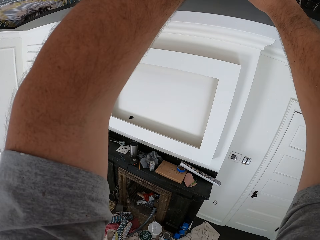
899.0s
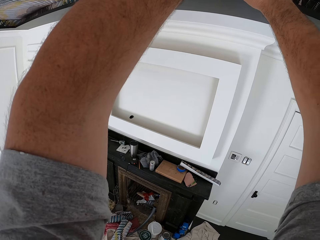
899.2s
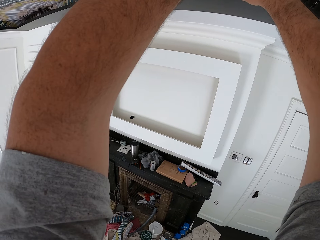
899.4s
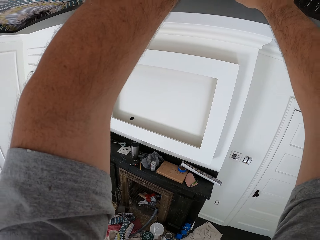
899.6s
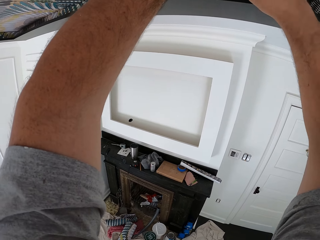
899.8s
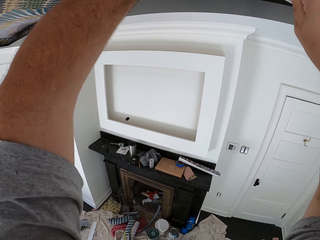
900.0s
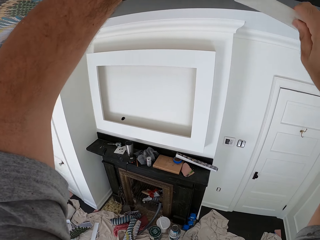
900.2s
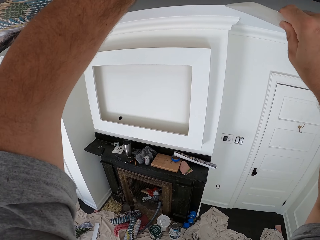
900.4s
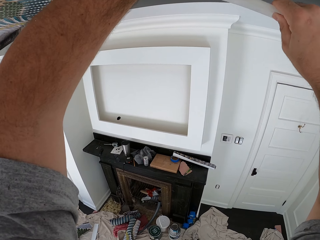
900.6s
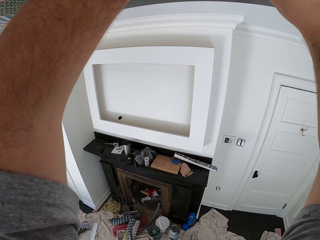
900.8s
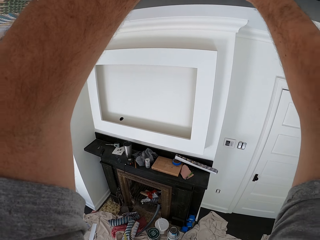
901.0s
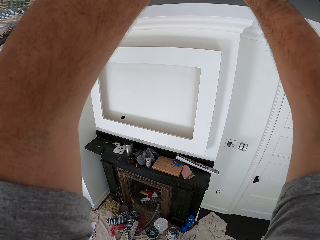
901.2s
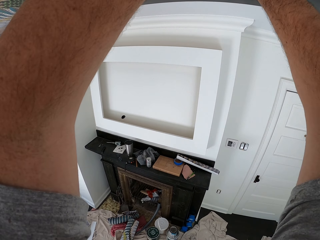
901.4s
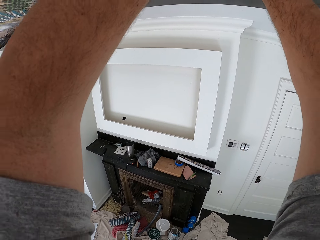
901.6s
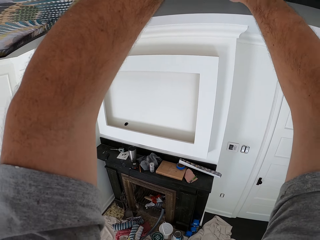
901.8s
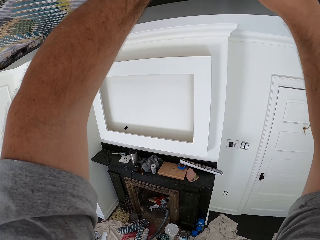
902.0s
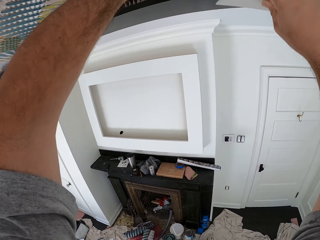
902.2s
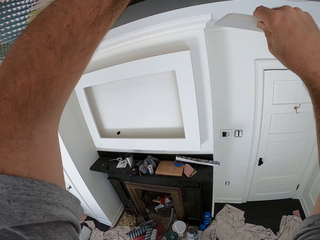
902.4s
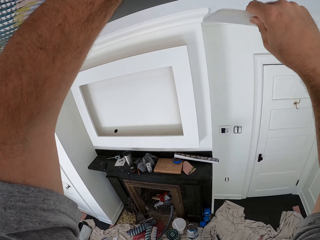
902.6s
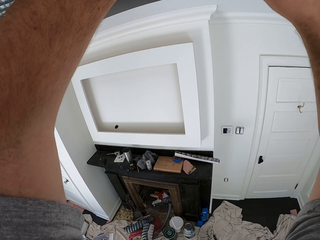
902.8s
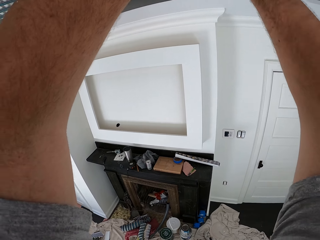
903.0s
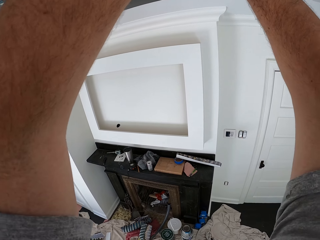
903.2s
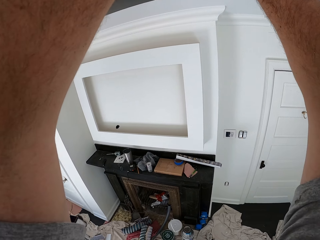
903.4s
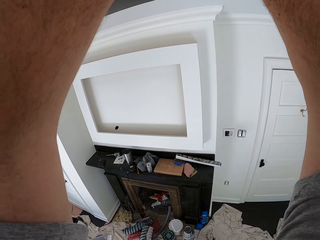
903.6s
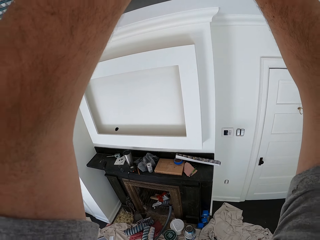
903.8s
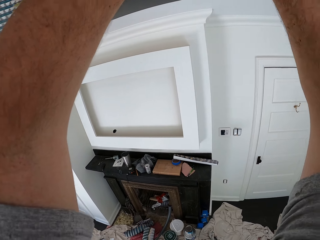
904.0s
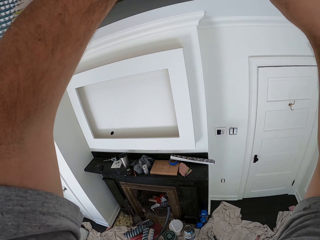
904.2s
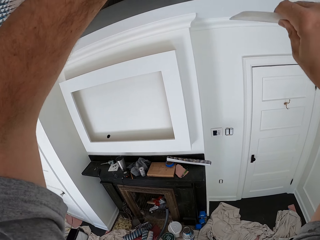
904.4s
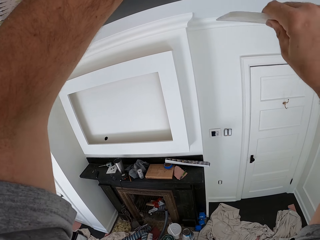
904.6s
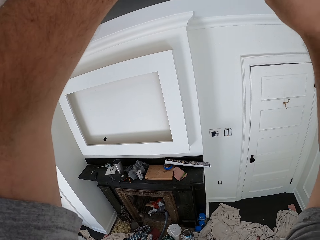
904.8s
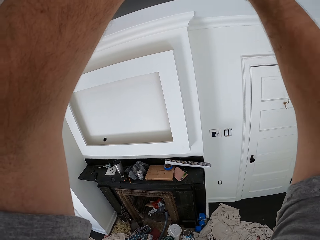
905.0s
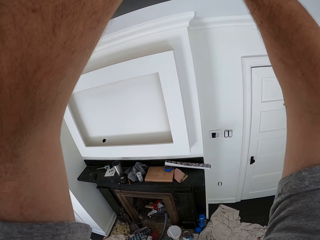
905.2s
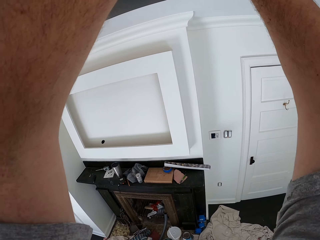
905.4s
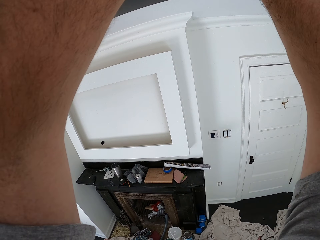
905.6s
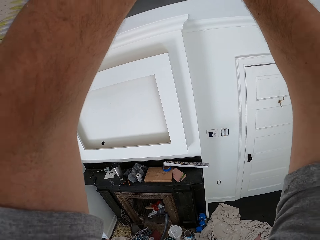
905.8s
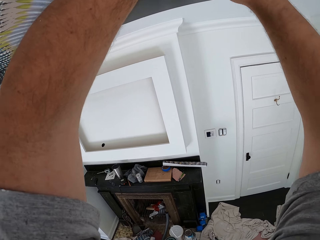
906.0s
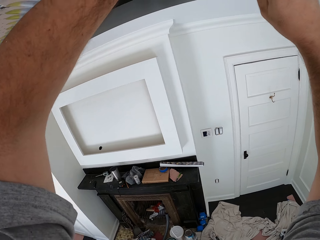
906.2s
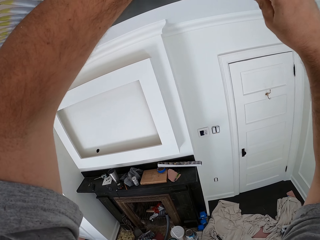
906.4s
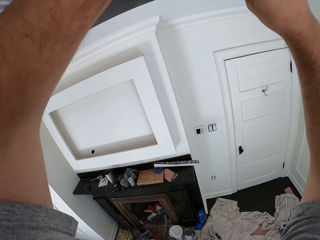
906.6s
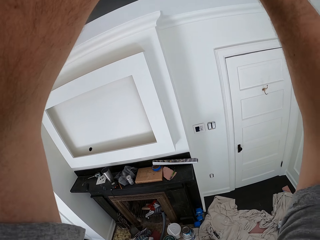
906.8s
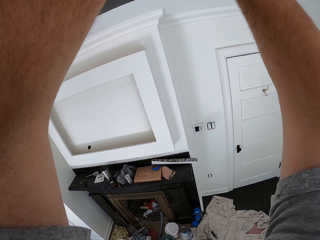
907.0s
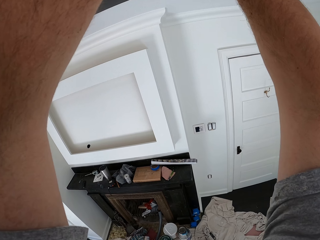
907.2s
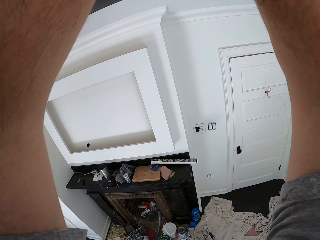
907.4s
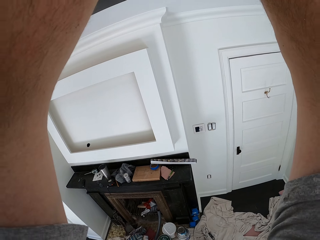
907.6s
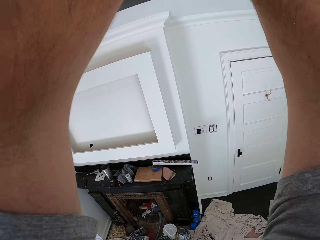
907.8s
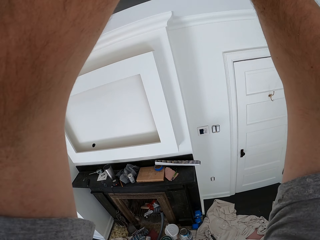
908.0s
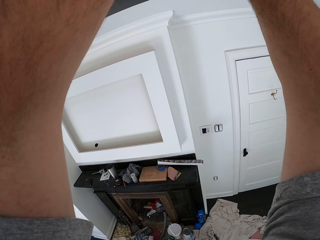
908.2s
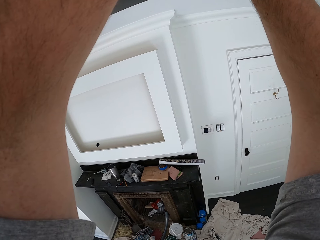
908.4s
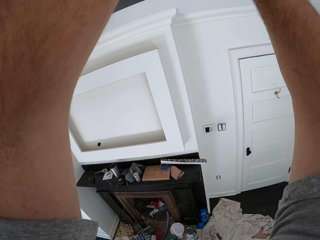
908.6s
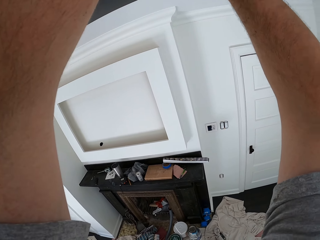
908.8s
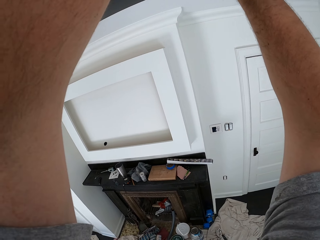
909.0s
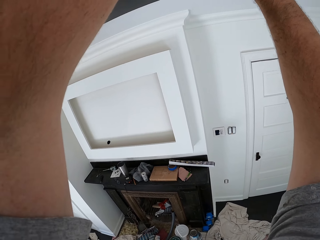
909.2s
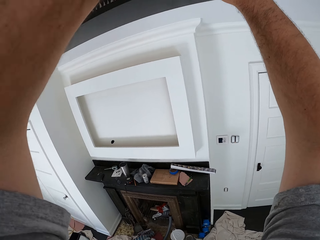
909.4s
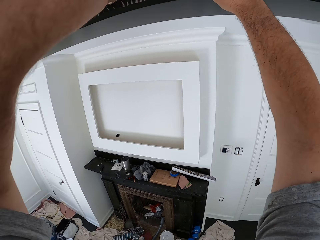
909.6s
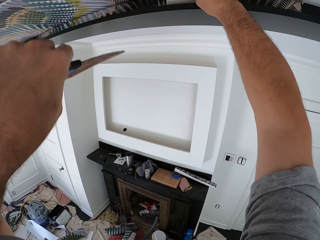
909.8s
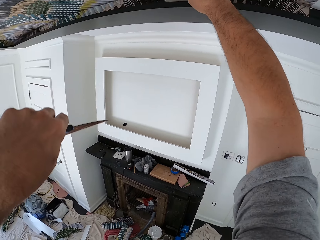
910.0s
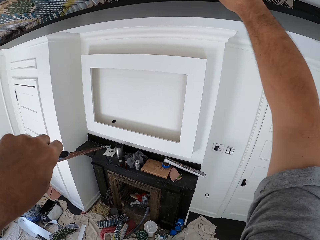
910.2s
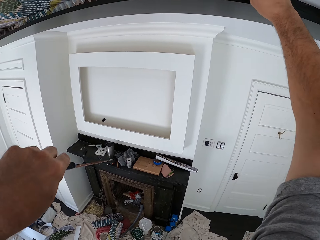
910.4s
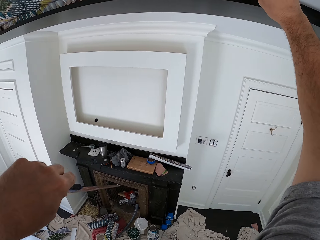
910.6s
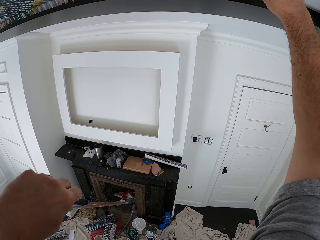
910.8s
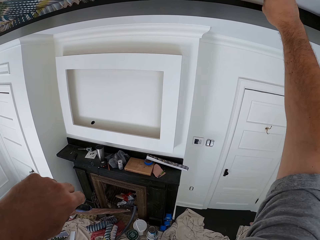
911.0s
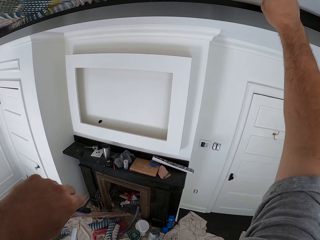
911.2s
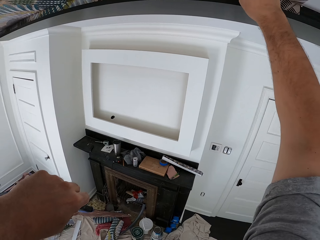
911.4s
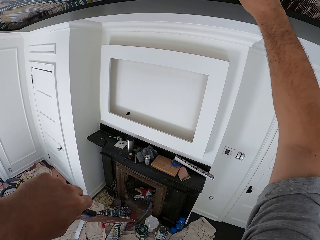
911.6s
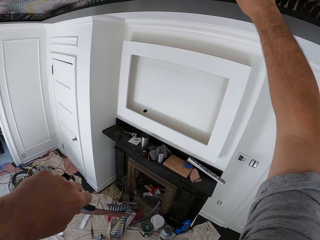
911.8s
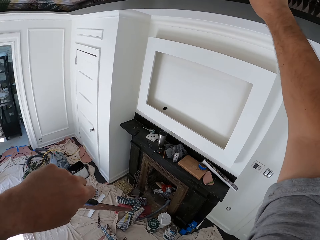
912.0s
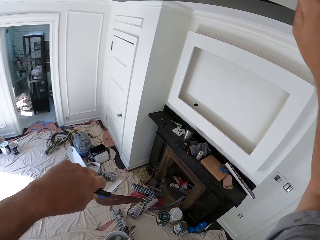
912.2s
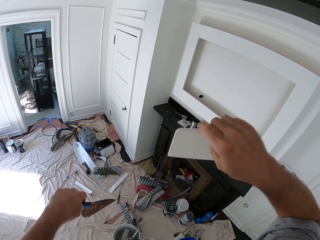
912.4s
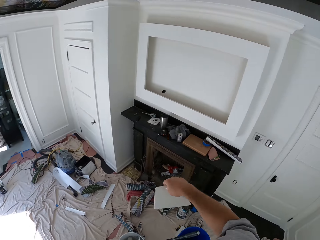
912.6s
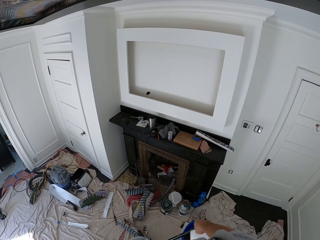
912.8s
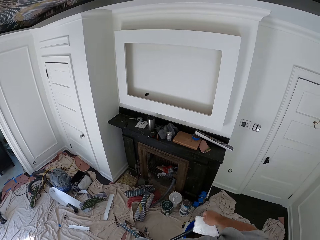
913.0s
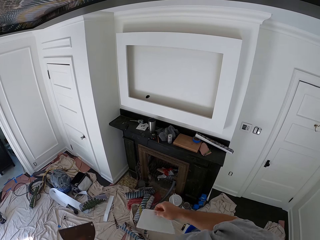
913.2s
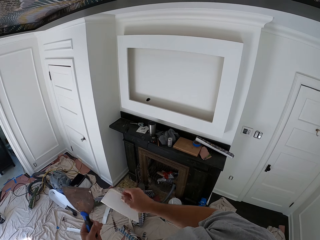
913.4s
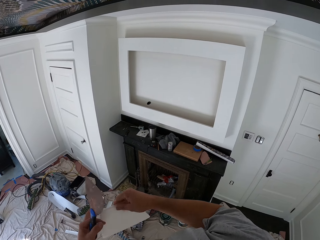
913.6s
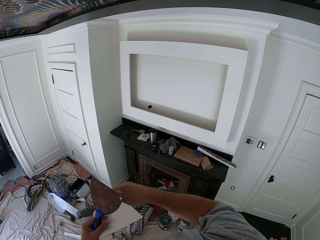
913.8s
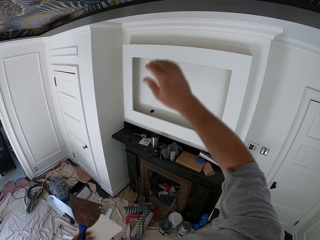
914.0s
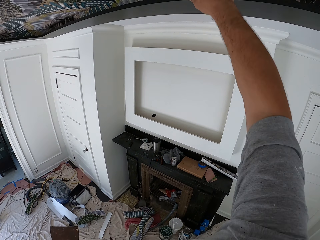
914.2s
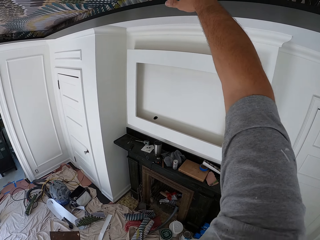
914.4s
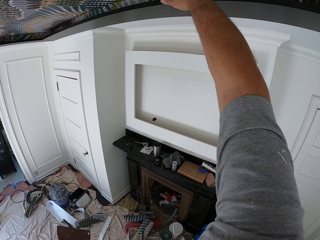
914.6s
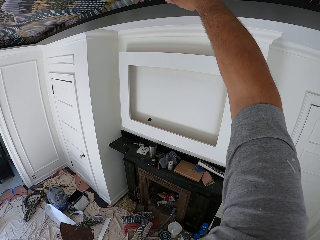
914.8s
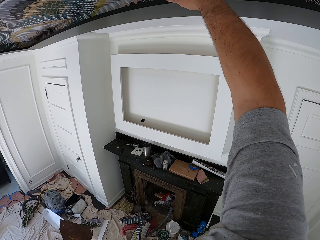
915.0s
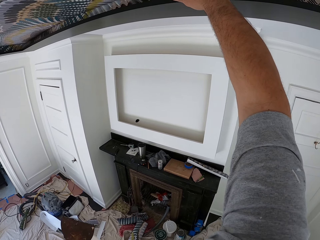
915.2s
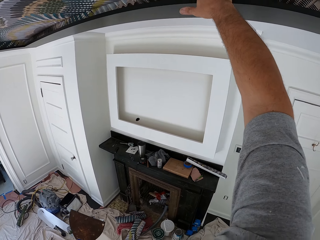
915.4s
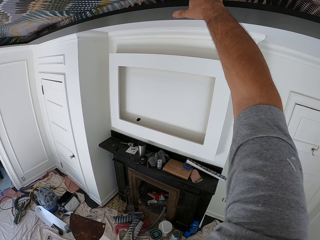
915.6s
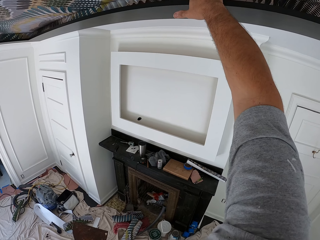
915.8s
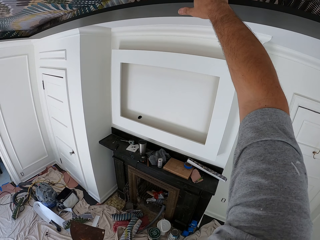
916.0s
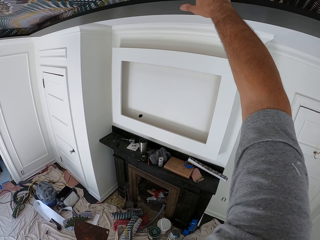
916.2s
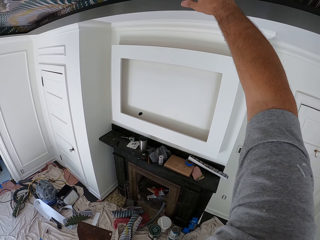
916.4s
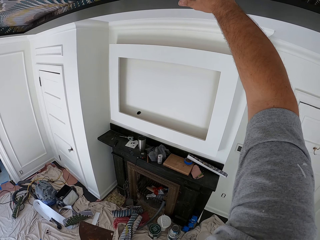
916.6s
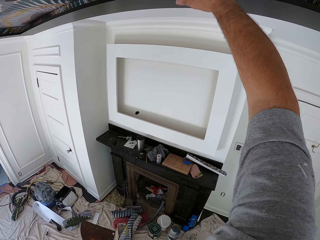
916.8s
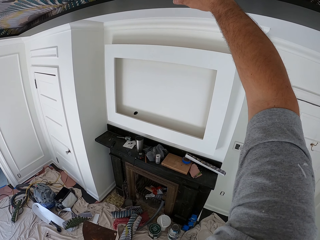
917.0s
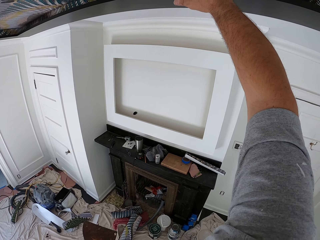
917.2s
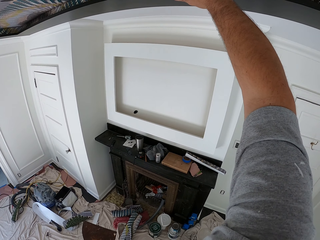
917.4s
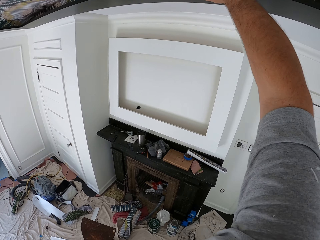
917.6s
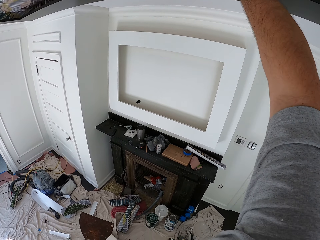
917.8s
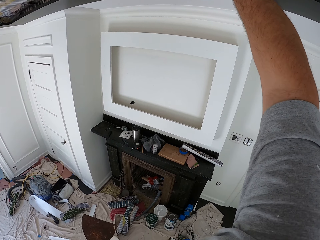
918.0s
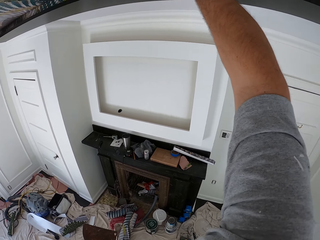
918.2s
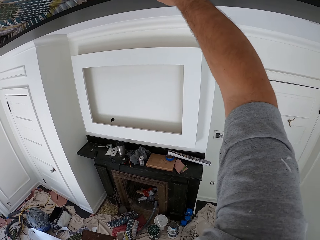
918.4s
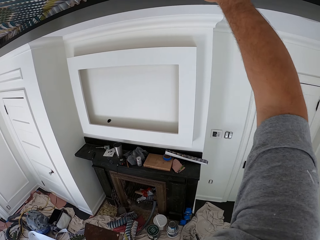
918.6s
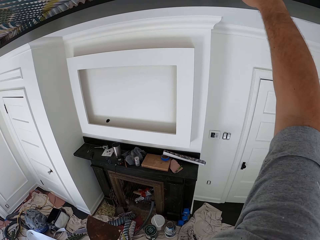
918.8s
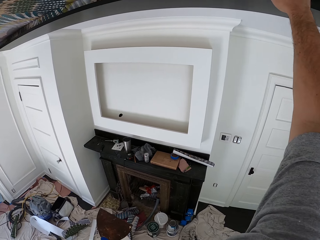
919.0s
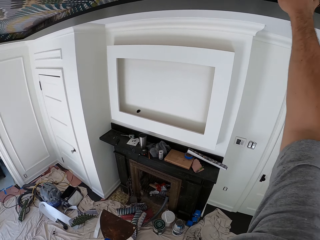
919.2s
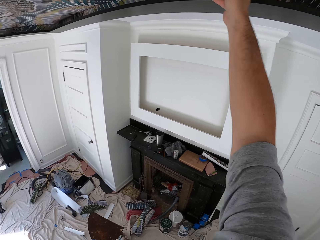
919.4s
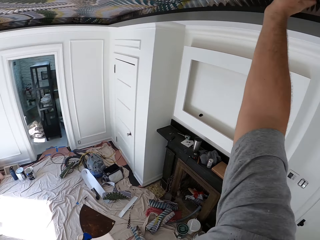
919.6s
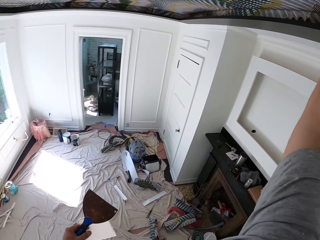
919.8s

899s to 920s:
The camera wearer aligns the ceiling above him. He stops to align the ceiling. He moves the wallpaper smoother to his left hand. He touches the wallpaper with his right hand. He touches the timber in the corner.
